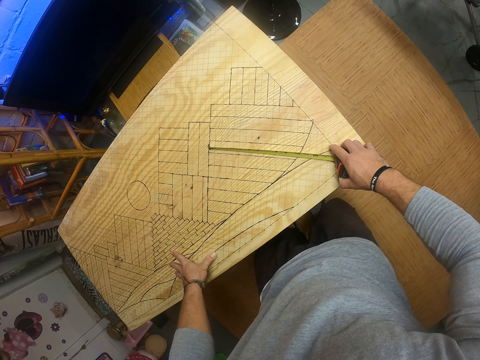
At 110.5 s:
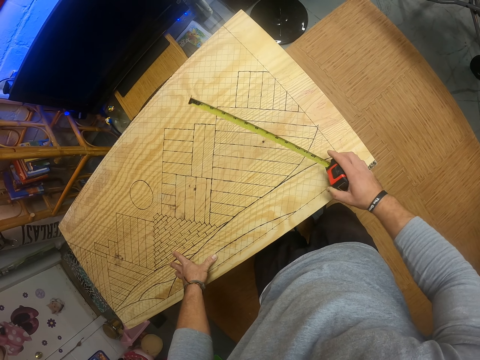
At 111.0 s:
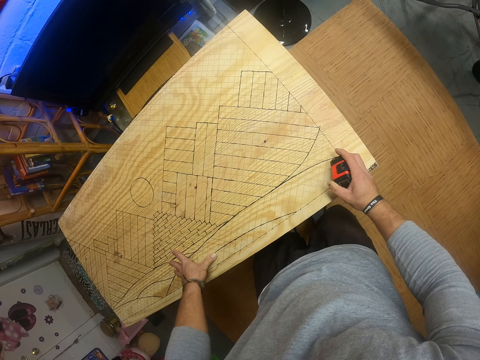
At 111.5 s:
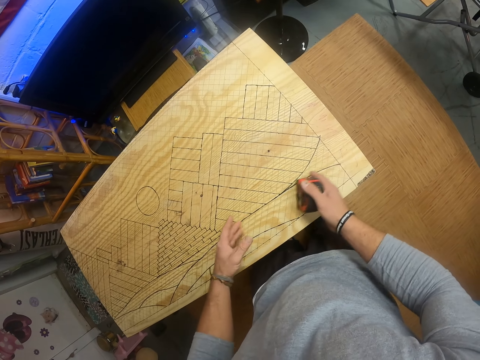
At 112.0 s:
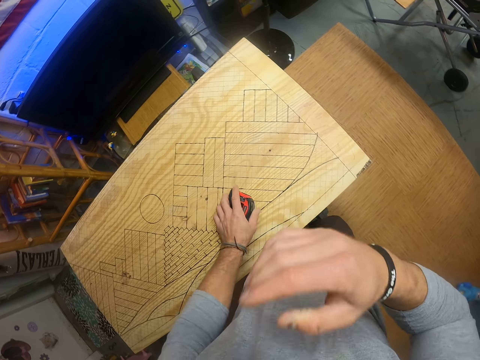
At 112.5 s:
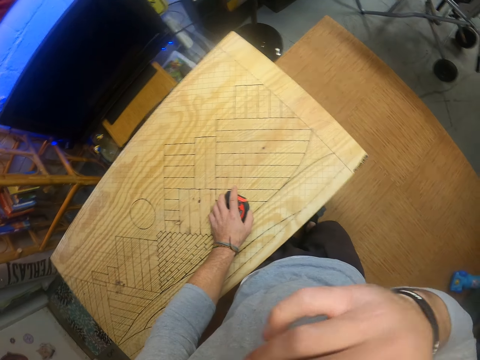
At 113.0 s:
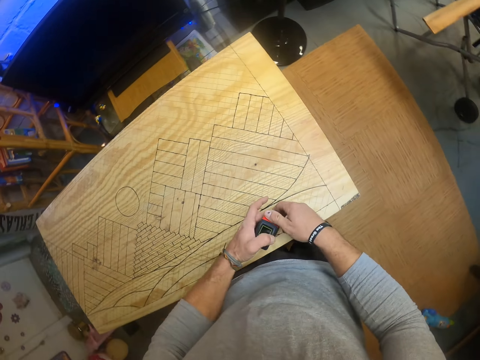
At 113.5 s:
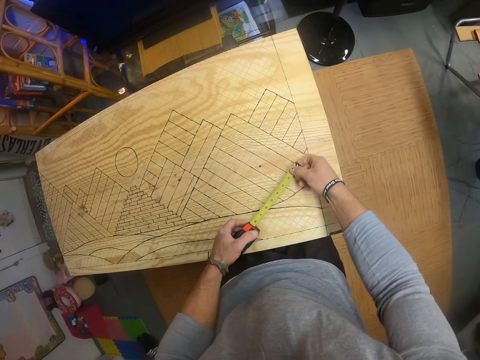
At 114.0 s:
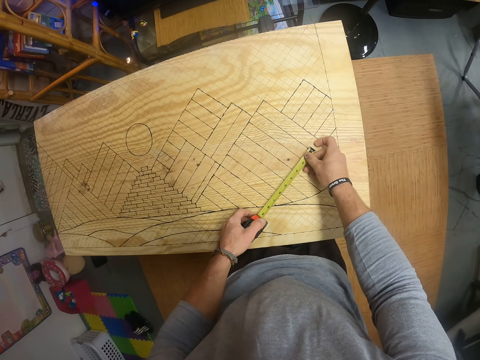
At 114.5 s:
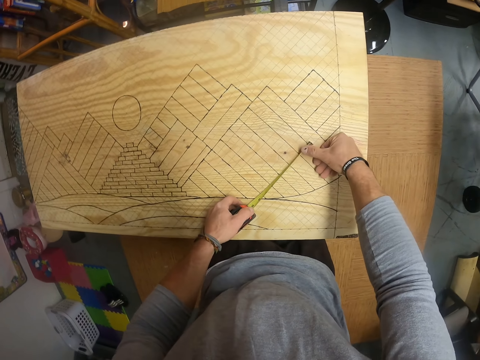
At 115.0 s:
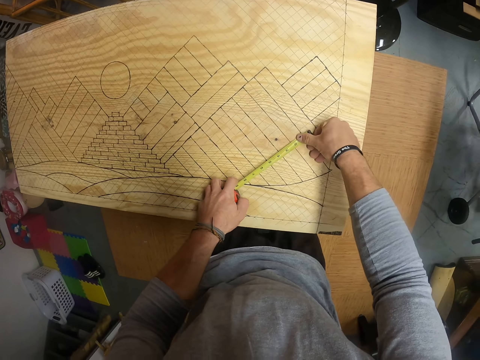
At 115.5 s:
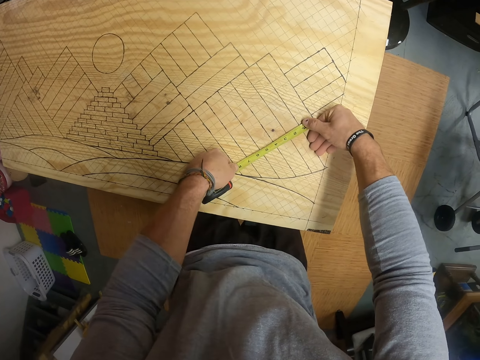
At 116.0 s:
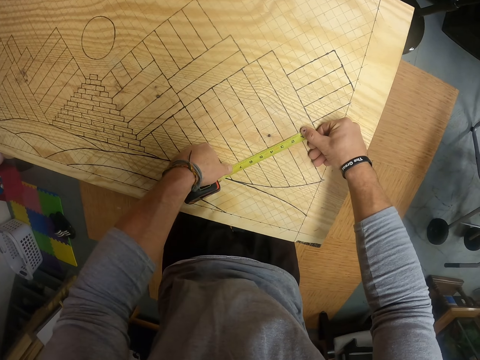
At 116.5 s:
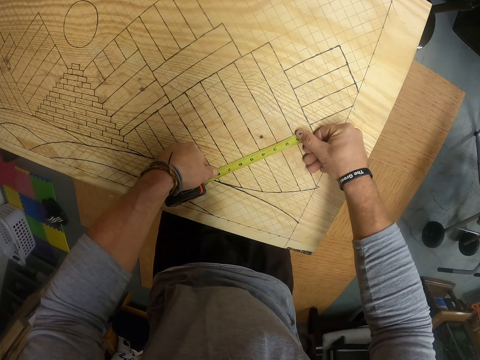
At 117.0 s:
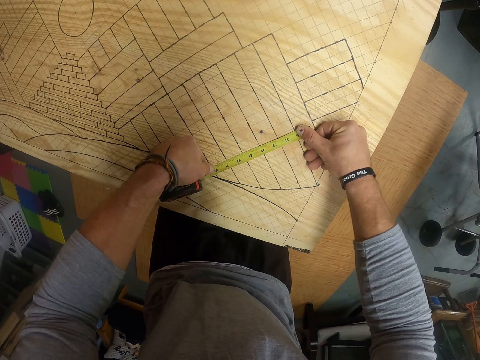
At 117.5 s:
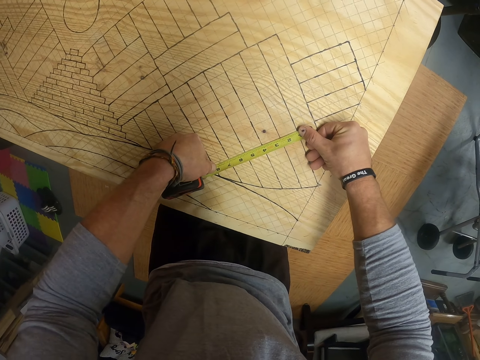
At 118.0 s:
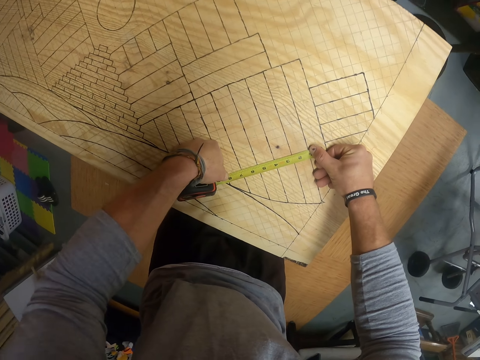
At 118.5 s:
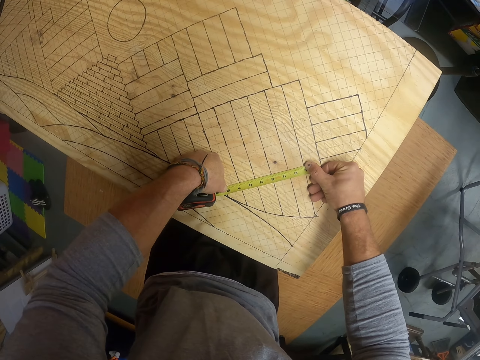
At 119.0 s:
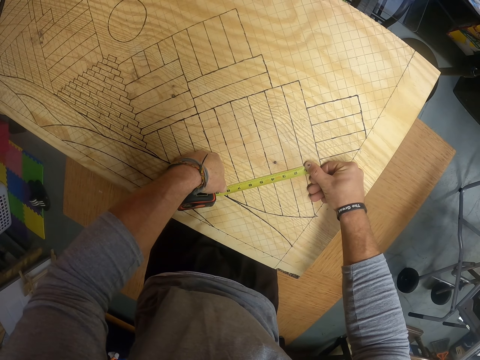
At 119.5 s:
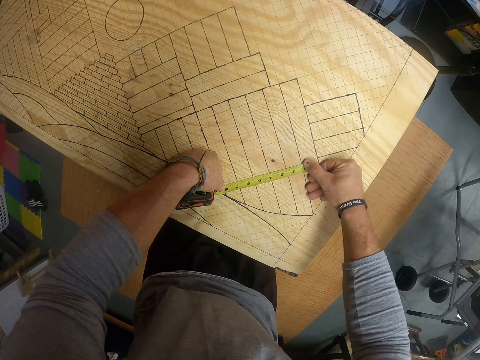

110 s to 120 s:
The camera wearer lifts the tape measure. He passes the tape rule from his right hand to his left hand and places the tape rule on the wood with his left hand. He lifts a hand. He extends the tape rule with both hands. He measures the wood with the tape rule in both hands.

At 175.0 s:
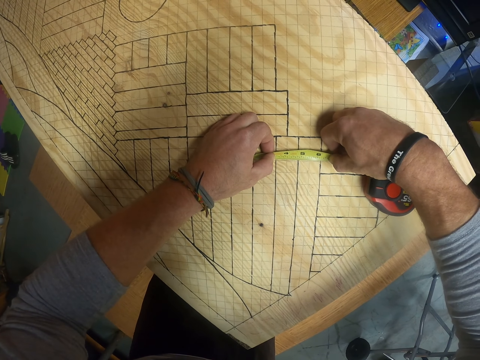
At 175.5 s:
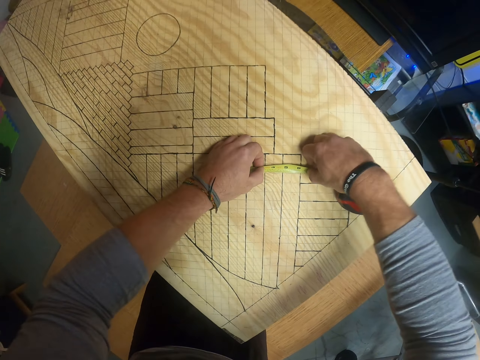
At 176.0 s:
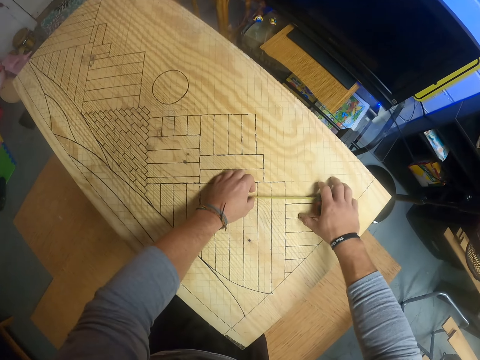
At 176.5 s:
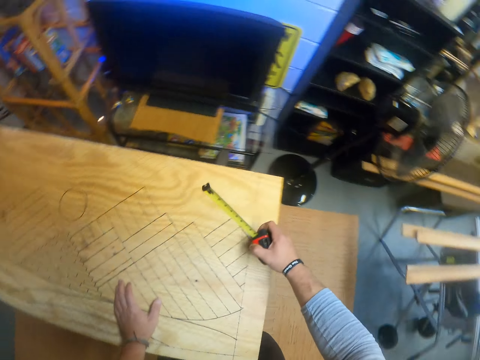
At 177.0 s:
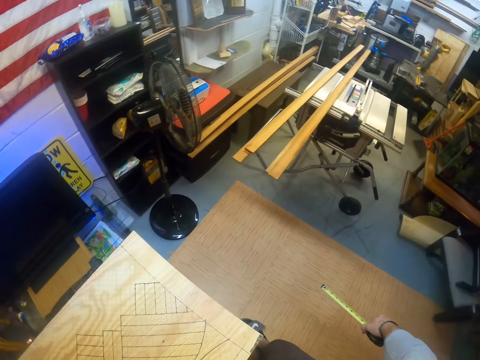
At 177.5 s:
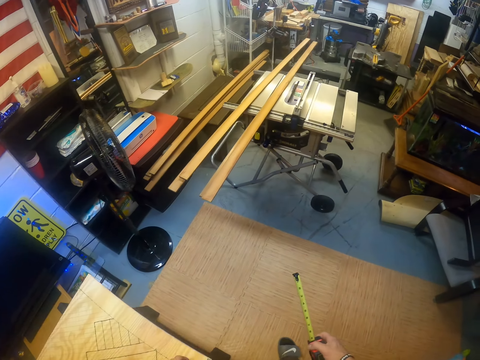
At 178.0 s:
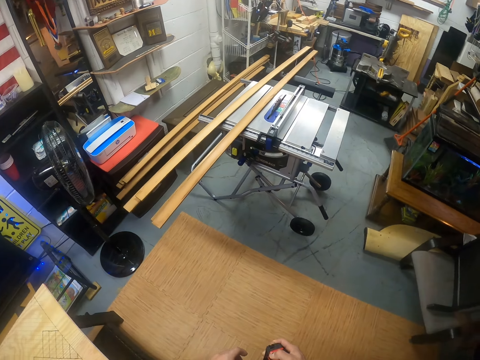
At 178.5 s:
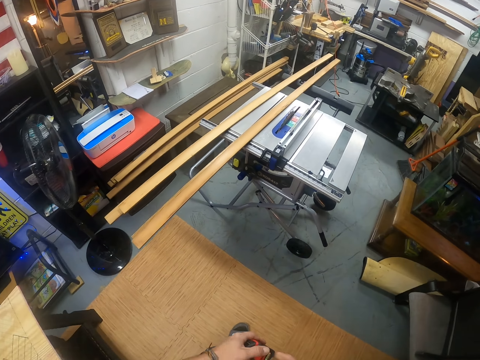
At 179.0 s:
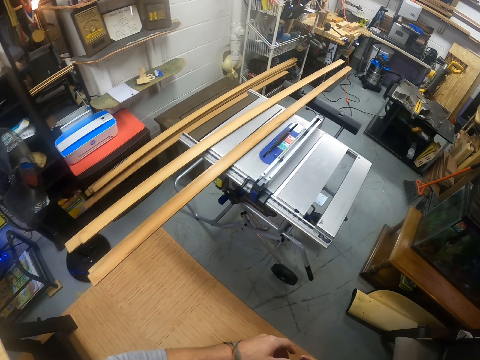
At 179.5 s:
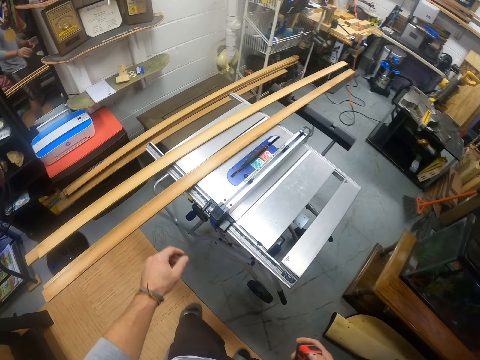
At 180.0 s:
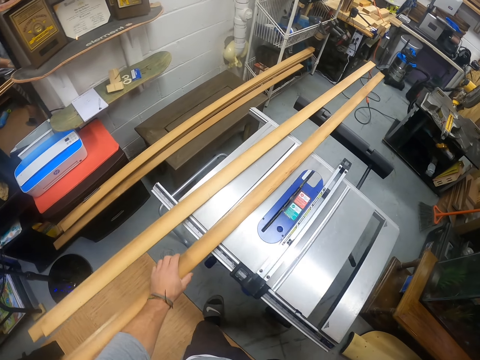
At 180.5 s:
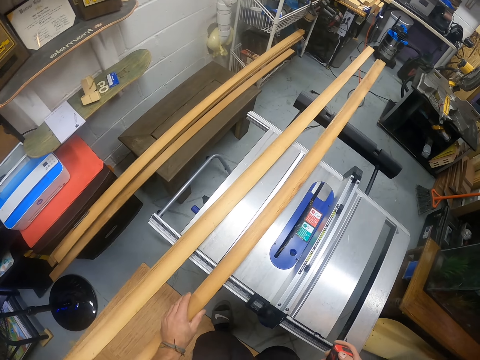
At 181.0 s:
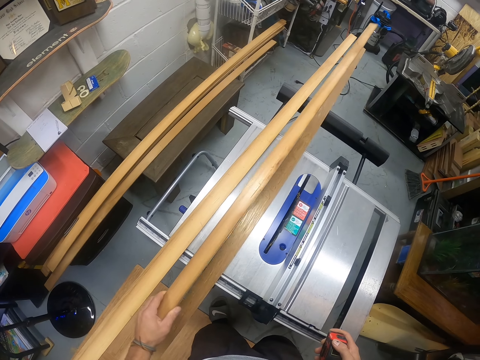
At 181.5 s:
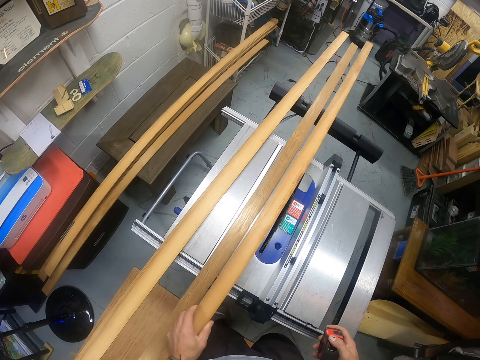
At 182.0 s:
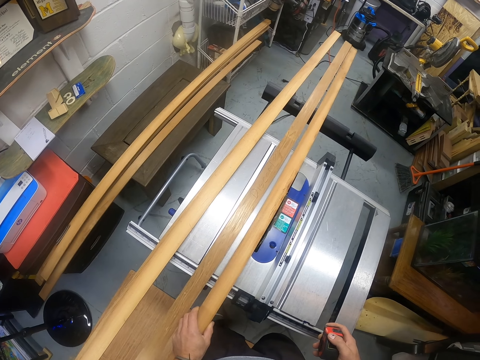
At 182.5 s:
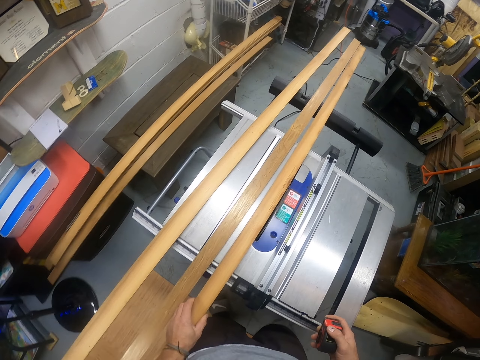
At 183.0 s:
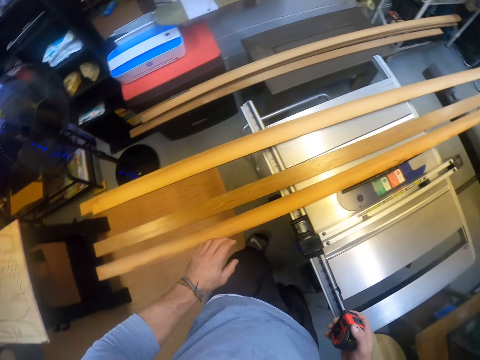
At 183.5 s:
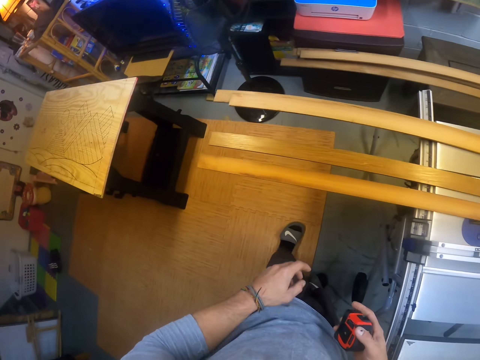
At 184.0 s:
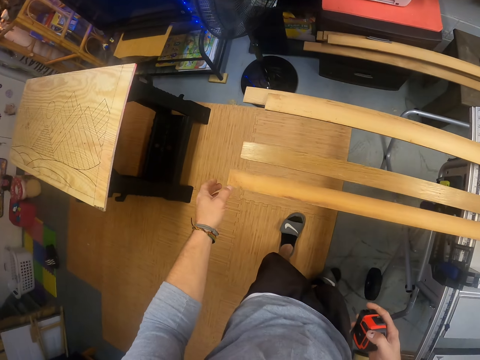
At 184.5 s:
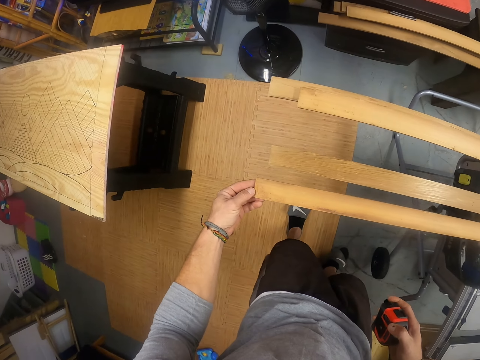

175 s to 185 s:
The camera wearer picks the tape rule from the wood with his right hand. He walks. He picks the wood from a table saw with his left hand. He drops the wood on the table saw with his left hand. He checks the wood. He adjusts the wood on the table saw with his left hand.

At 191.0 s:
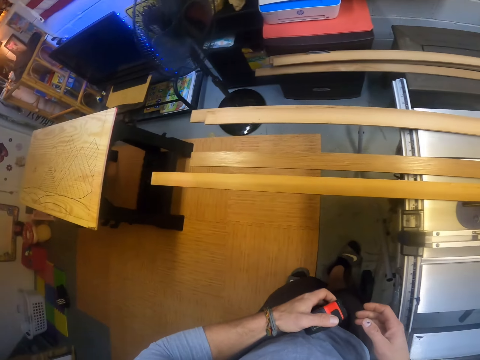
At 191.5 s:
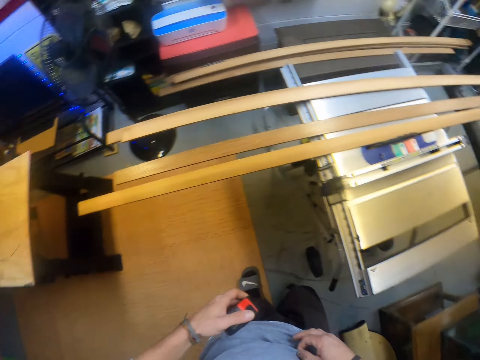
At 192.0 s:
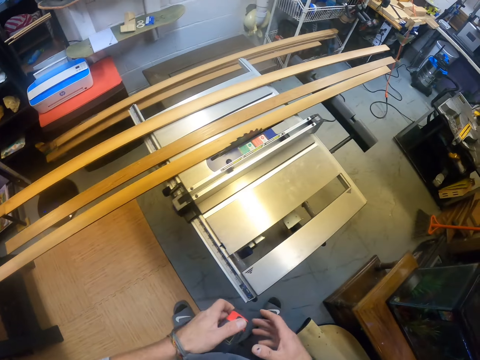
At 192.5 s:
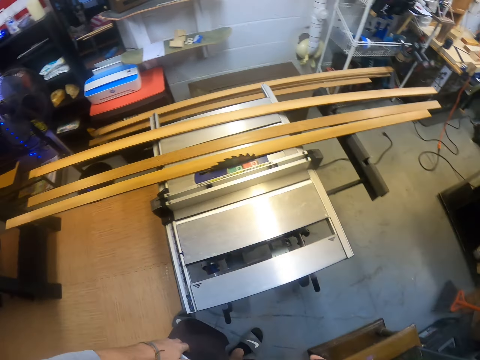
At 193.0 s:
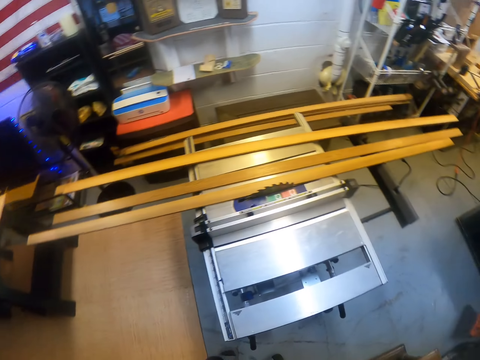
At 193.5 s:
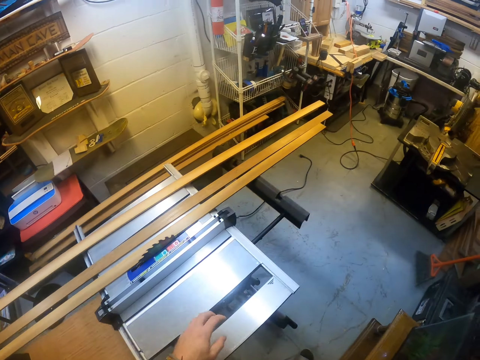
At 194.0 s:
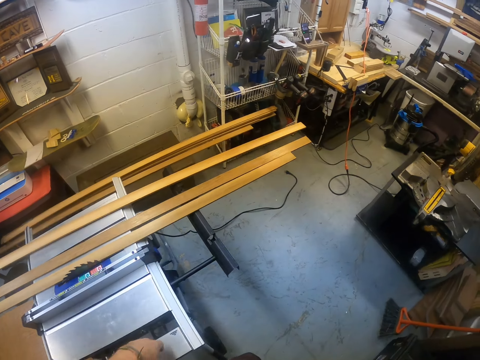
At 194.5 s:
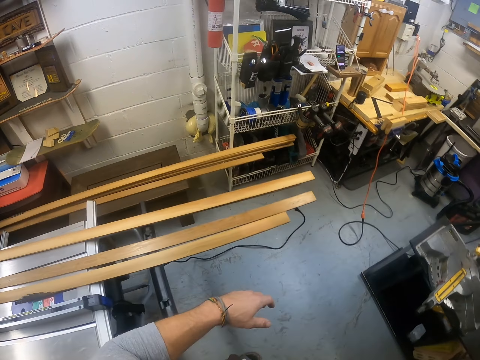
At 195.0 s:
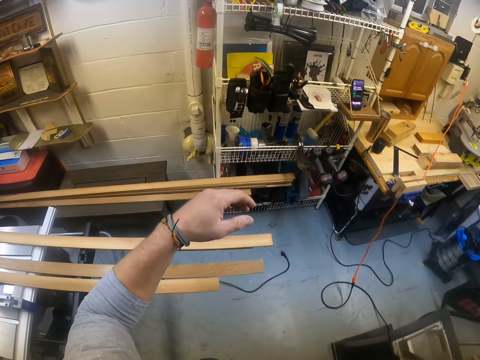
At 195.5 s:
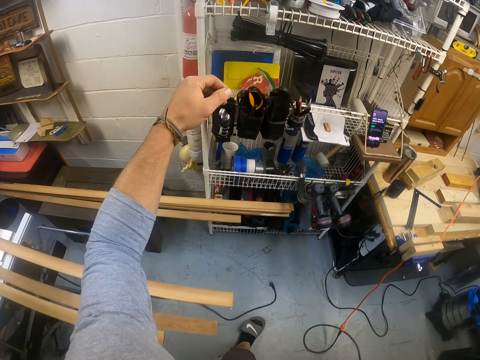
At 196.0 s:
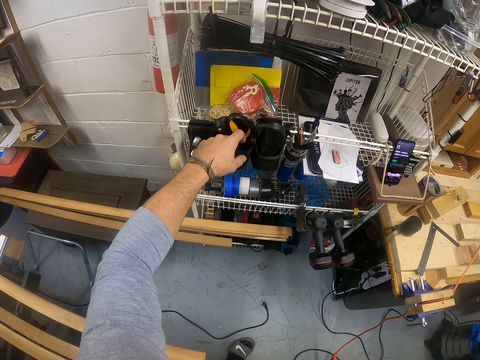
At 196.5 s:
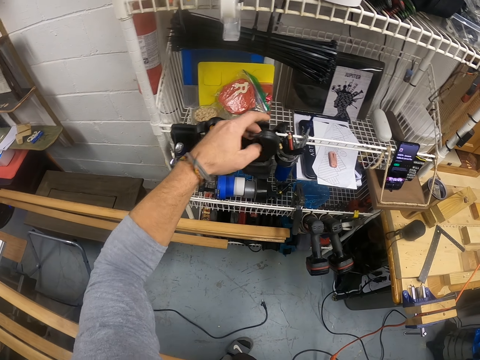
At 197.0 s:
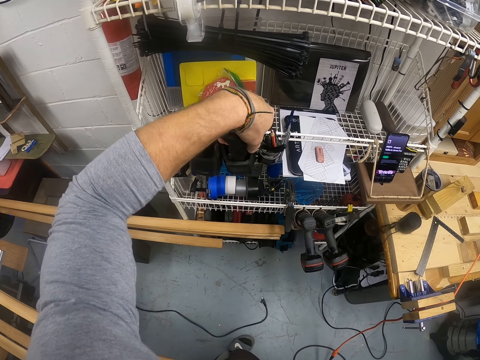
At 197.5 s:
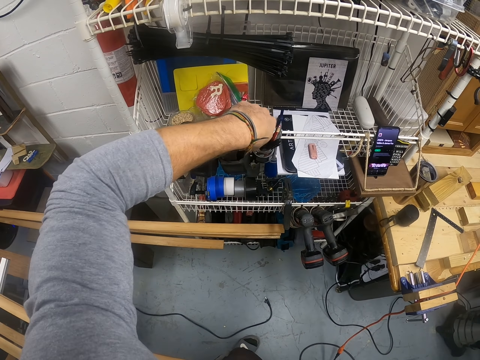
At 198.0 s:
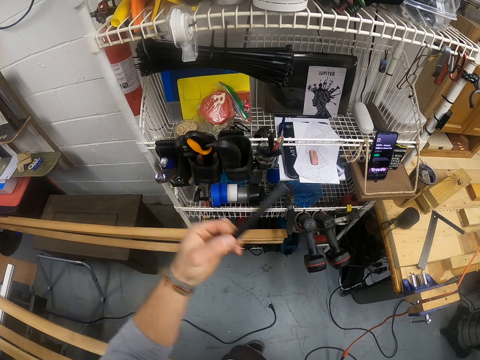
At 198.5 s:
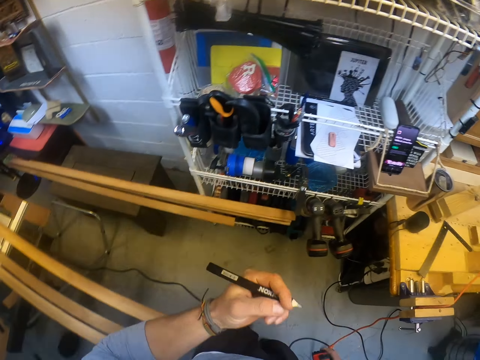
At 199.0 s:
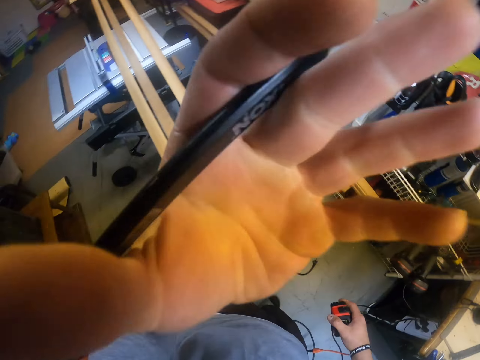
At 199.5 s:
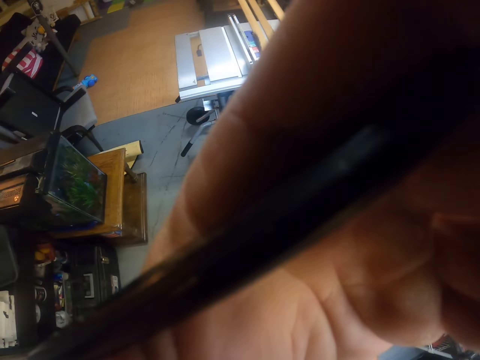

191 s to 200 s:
The camera wearer passes the tape rule from his left hand to his right hand. He walks. He picks up a pen from a pen holder on a rack with his left hand. He adjusts the camera.
